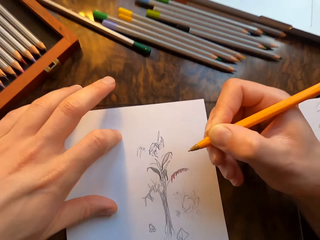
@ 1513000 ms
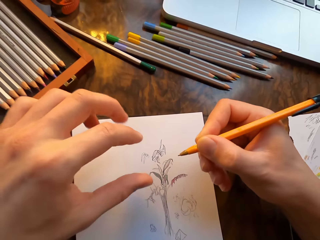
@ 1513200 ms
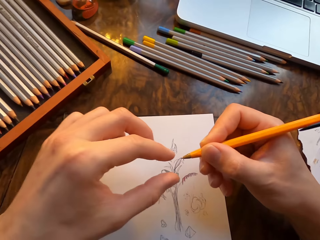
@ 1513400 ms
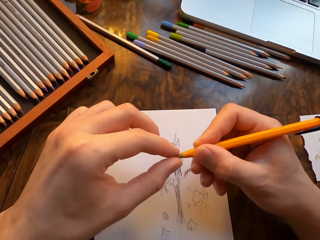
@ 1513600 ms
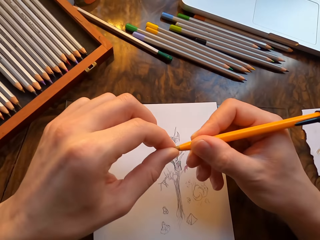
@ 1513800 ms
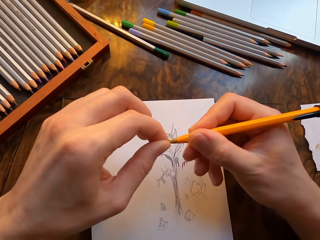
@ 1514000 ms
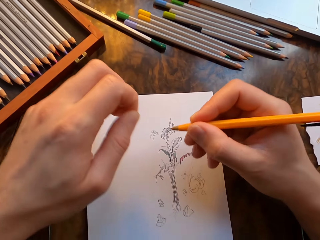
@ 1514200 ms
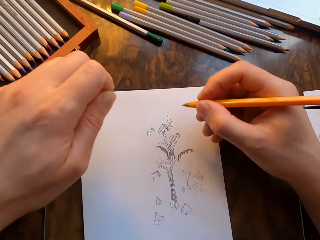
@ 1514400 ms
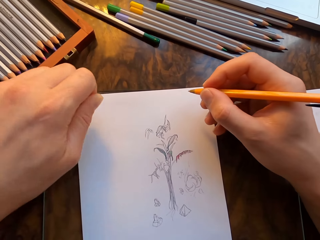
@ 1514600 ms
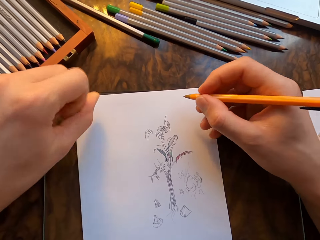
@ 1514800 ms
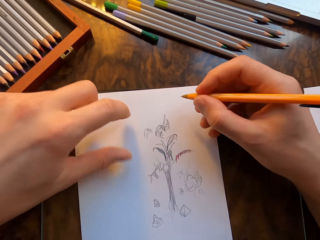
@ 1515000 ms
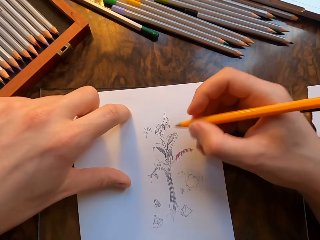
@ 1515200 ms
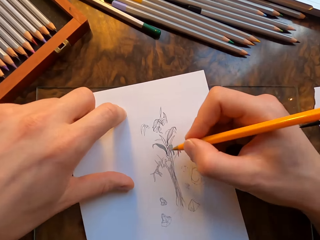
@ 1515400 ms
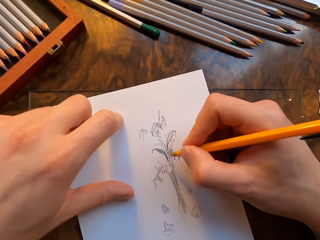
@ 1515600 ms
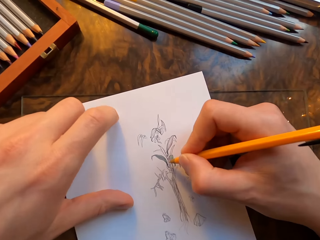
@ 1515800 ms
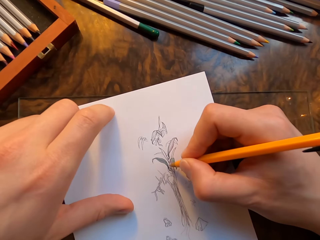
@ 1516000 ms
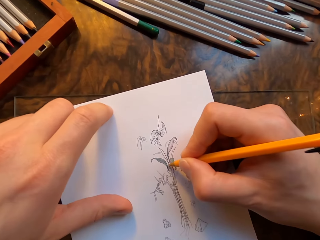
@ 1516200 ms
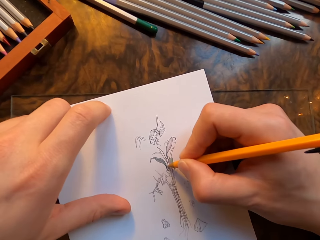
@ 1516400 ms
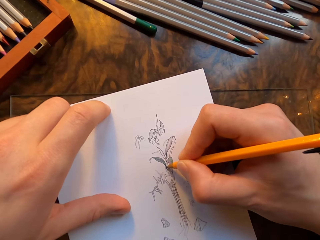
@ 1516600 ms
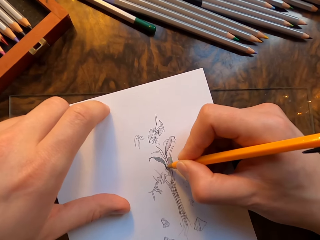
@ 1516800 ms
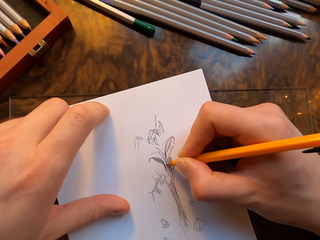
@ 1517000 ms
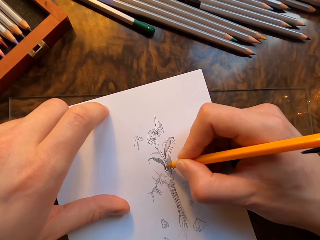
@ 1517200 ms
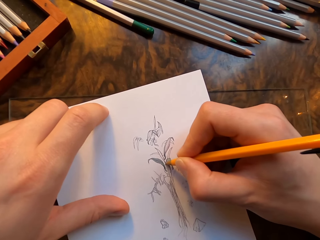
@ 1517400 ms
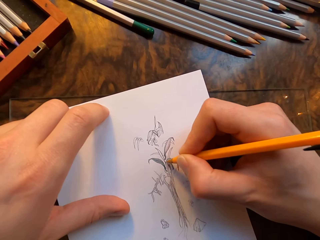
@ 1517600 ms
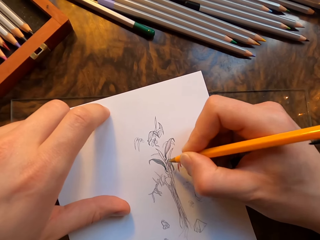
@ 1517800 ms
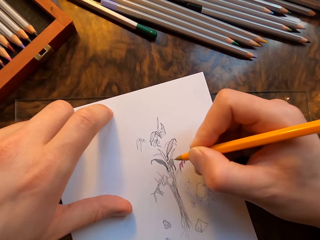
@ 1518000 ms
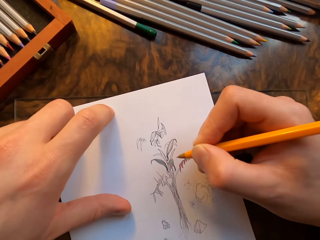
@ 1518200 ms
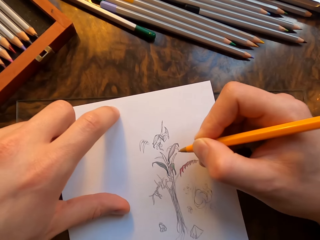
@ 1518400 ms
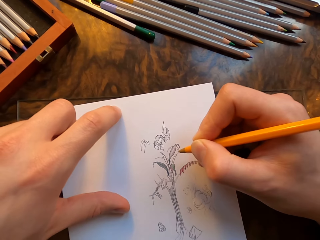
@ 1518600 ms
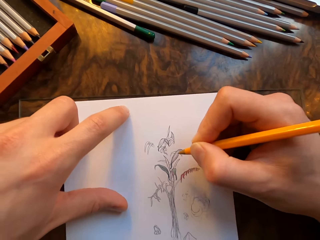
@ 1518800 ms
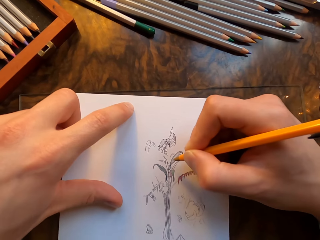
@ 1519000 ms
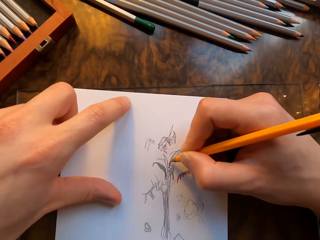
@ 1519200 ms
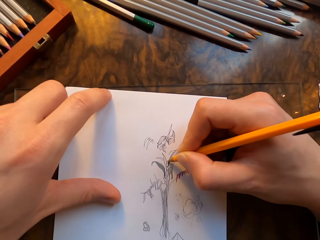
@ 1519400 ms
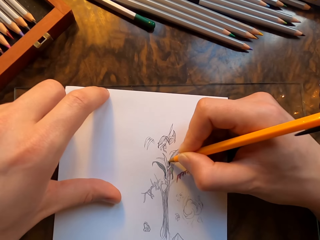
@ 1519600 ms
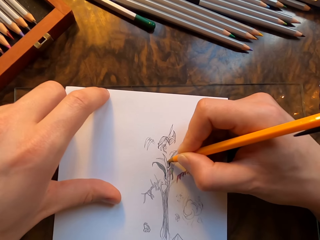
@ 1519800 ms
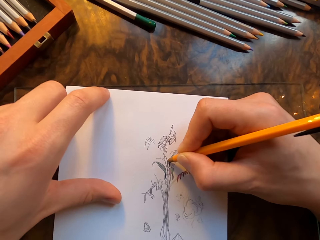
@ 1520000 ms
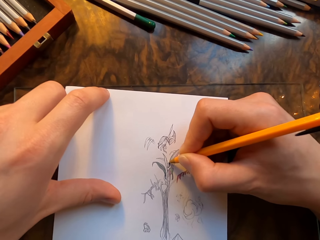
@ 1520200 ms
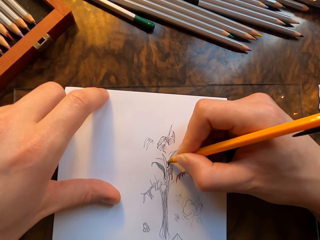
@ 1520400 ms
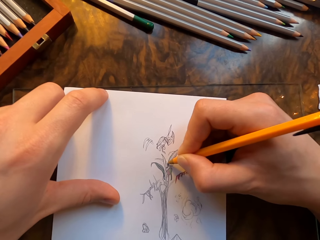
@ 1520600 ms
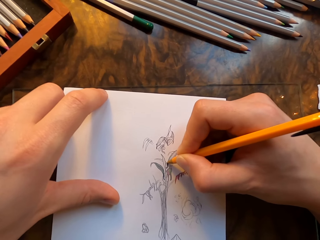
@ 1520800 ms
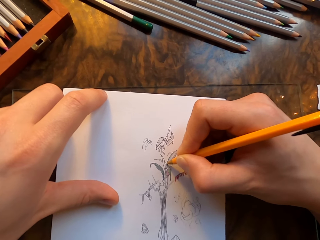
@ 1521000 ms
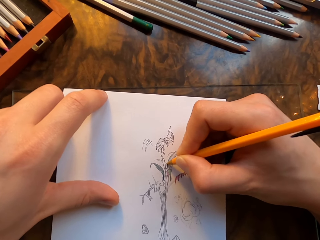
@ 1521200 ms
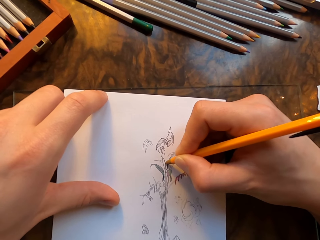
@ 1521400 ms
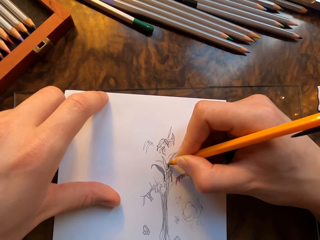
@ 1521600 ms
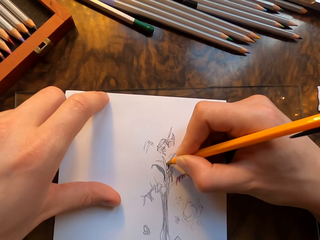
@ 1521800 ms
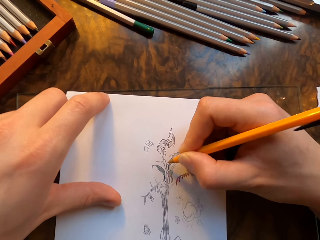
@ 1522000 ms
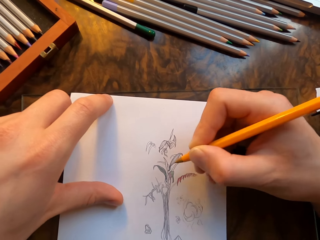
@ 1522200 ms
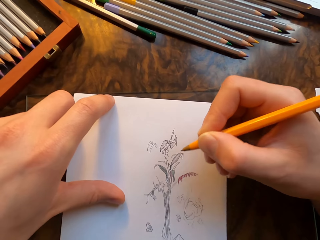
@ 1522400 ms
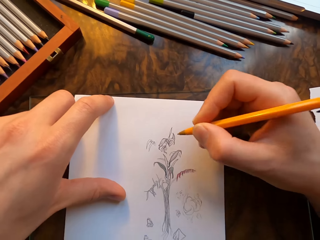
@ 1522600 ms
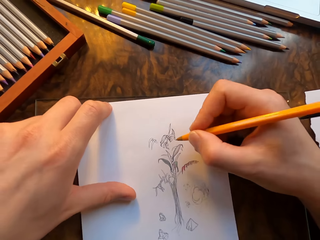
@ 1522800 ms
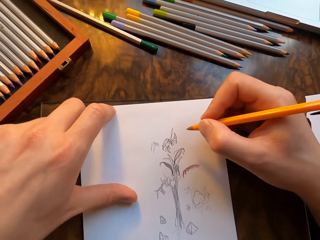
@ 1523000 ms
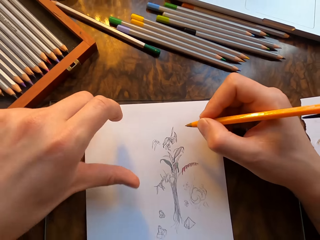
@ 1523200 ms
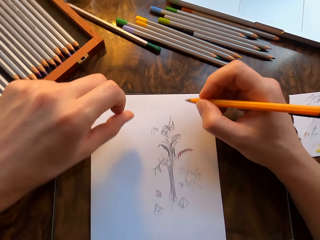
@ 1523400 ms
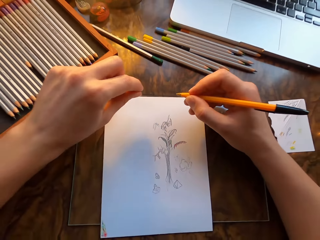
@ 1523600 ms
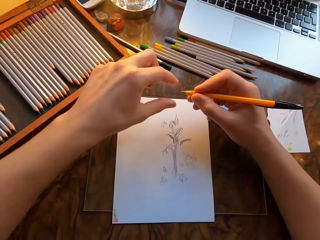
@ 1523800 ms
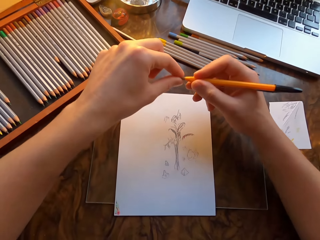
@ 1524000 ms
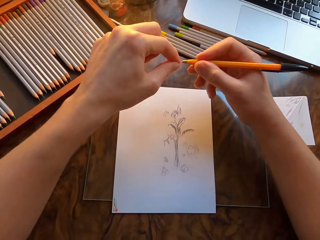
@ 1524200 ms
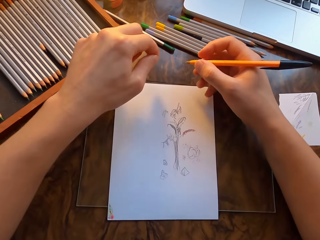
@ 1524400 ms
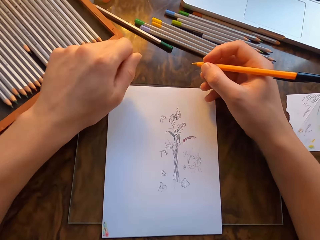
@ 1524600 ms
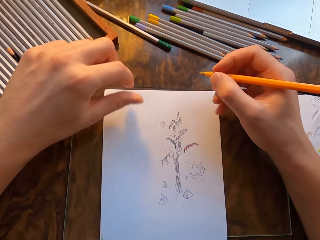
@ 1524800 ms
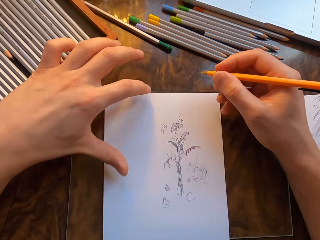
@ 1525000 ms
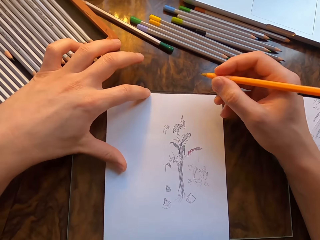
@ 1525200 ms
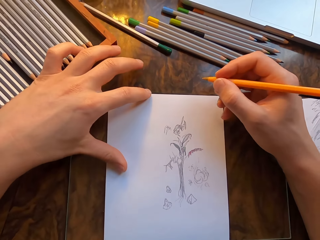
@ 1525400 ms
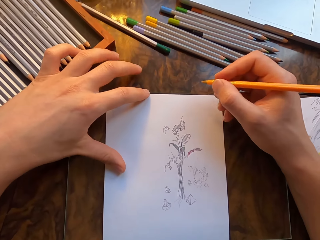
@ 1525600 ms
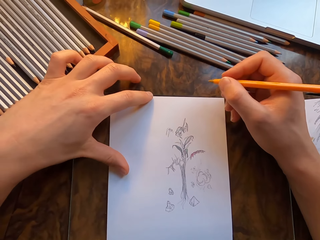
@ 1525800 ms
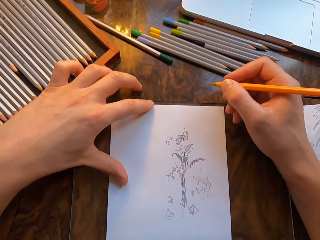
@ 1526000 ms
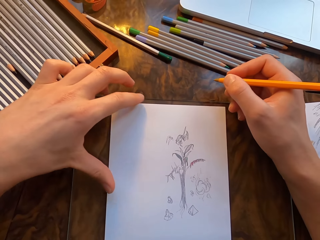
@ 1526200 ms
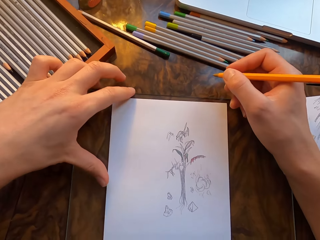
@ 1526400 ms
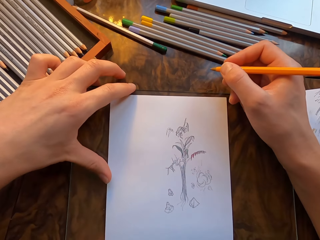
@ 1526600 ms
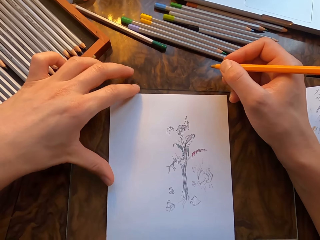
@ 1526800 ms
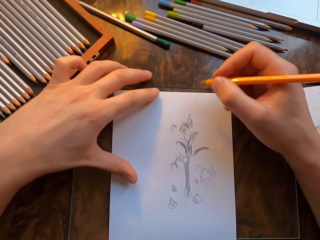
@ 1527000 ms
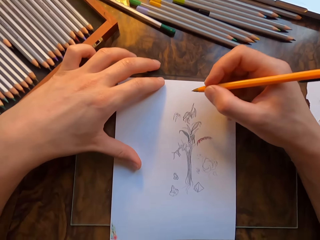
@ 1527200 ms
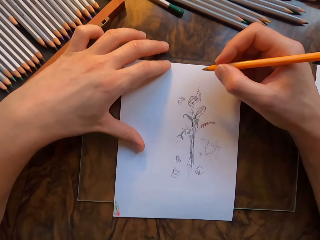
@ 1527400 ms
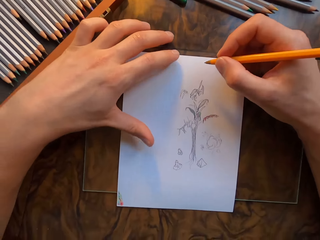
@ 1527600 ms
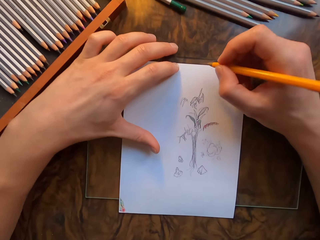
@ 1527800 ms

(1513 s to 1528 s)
The camera wearer wipes the tip of the pen with his fingers. He moves the paper. He draws on the paper with the pen in his hand. He moves the paper. He draws on the paper with the pen in his hand. He moves the paper. He wipes the tip of the pen with his fingers. He moves the paper.

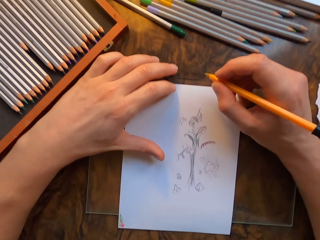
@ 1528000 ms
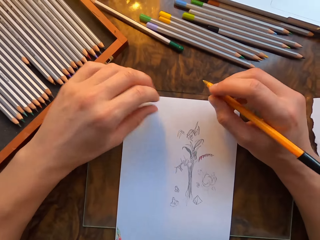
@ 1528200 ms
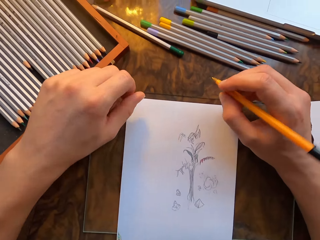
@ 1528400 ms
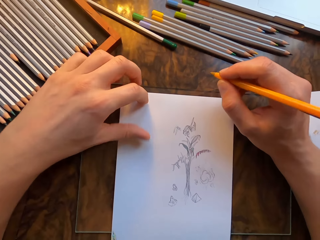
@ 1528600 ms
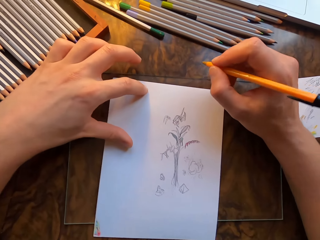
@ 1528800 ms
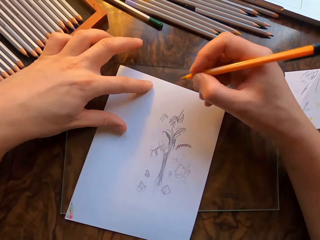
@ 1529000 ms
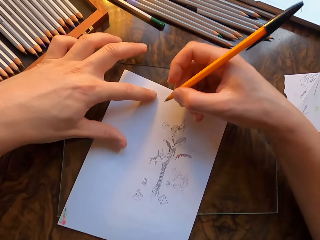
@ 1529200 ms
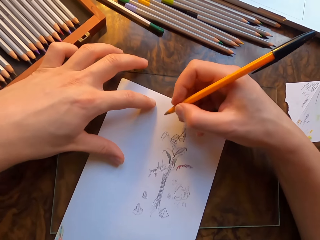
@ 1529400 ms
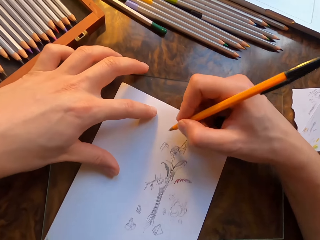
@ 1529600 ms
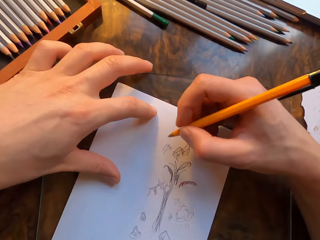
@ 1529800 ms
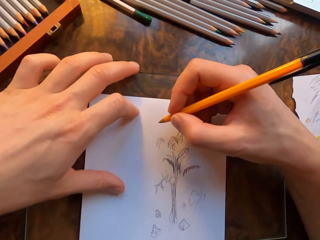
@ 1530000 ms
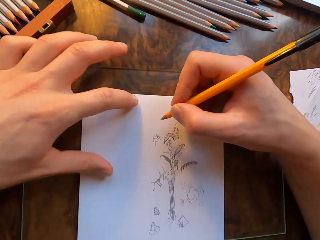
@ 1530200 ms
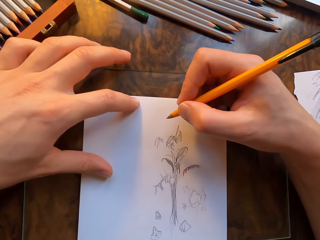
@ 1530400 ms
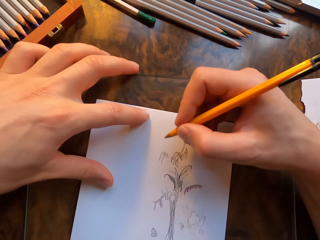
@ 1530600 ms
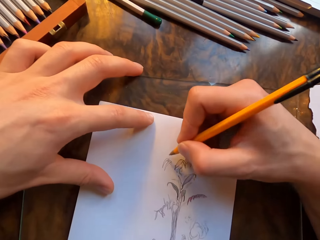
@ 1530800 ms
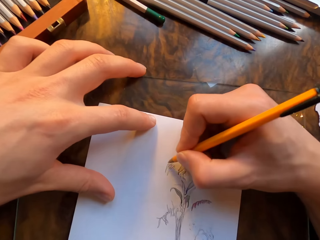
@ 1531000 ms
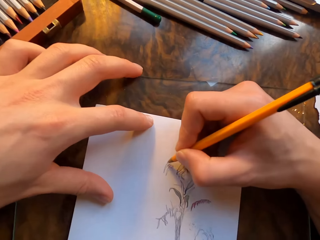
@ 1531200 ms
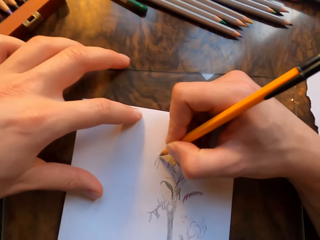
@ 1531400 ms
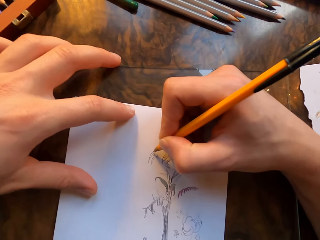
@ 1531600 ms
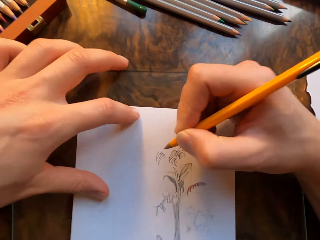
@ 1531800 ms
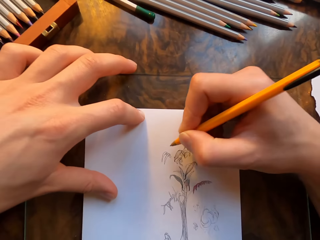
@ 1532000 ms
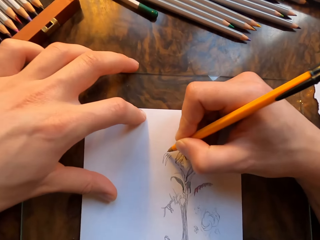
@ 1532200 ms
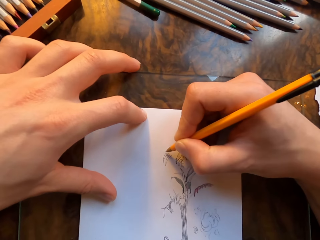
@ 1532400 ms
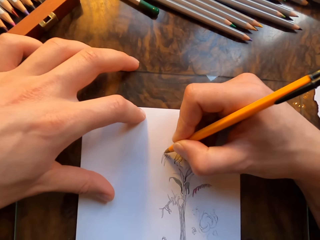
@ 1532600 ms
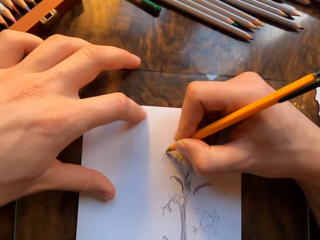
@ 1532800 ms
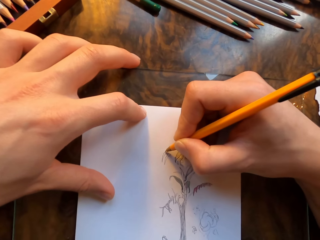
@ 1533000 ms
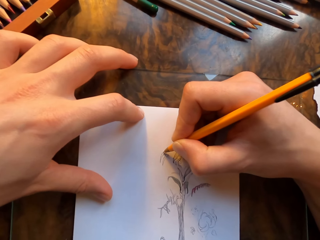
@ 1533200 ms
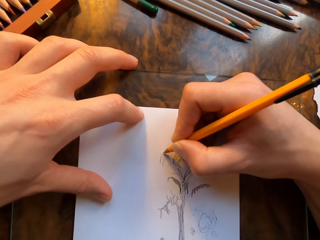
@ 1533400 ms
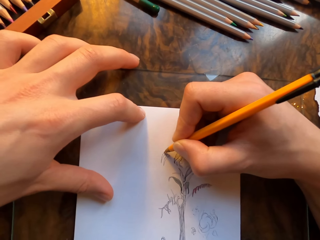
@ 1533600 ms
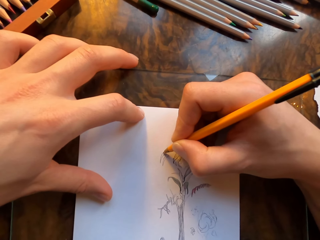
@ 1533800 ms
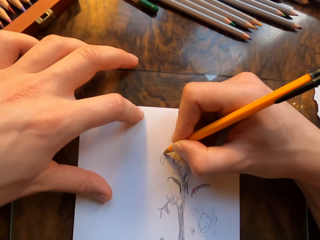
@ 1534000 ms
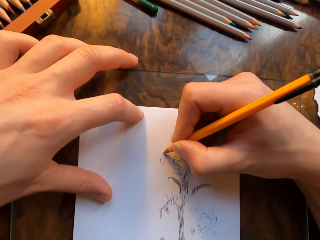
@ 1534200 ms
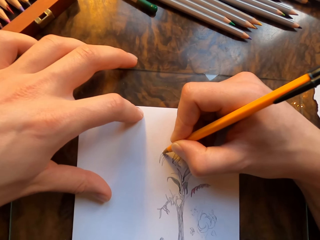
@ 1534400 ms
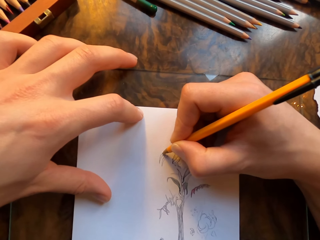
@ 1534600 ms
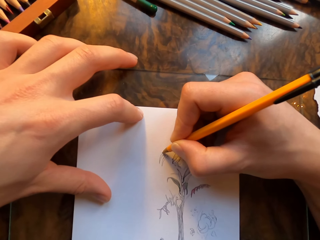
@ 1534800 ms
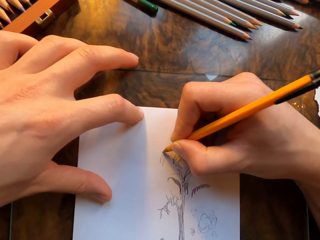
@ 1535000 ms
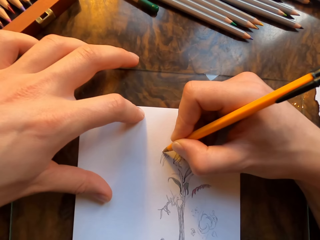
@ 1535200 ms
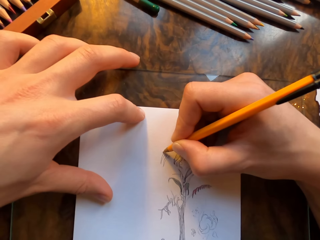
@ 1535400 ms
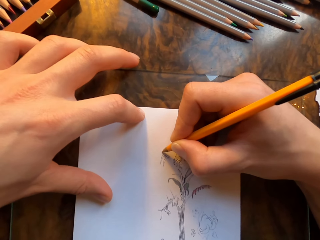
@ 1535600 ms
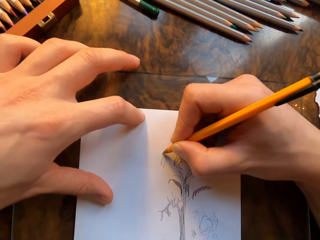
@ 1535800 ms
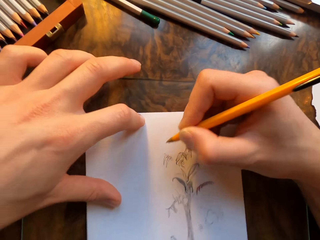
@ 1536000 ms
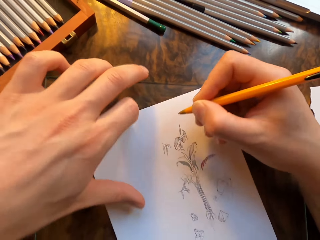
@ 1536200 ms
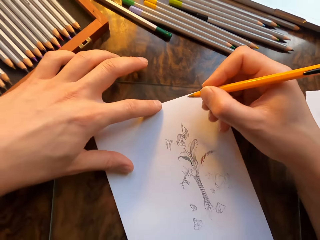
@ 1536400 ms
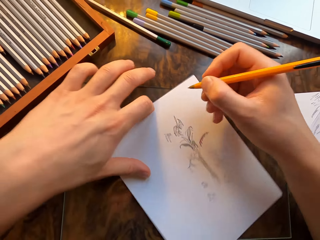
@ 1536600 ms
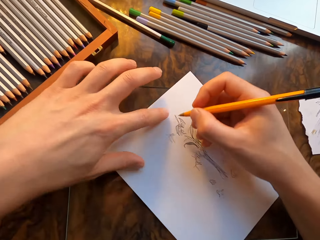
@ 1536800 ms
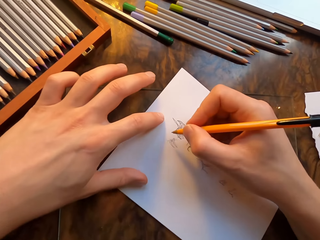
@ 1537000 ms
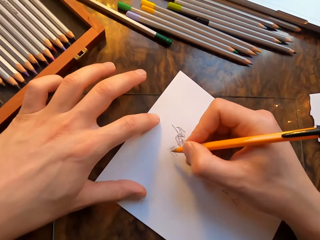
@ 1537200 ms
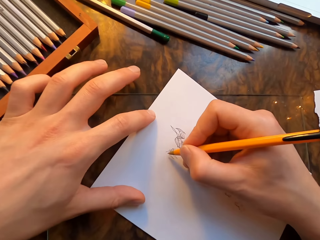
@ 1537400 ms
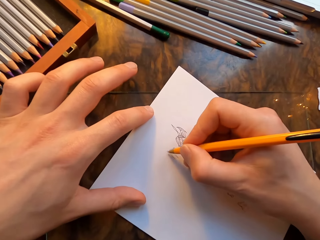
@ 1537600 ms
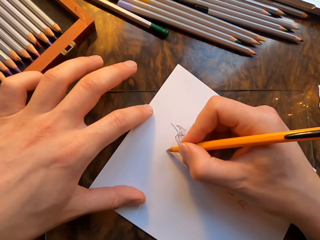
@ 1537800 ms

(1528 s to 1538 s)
The camera wearer draws on a paper with a pen in his hand. He moves the paper.
